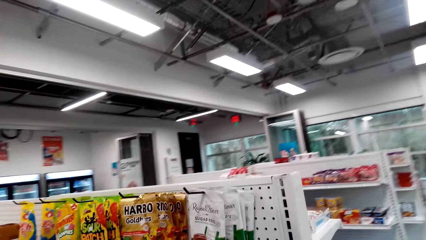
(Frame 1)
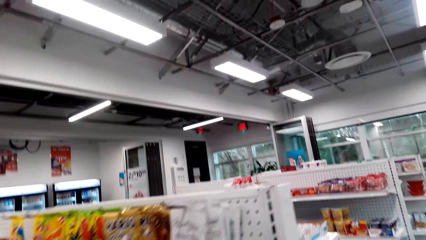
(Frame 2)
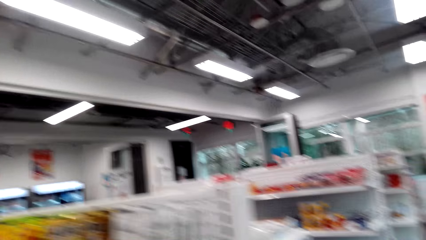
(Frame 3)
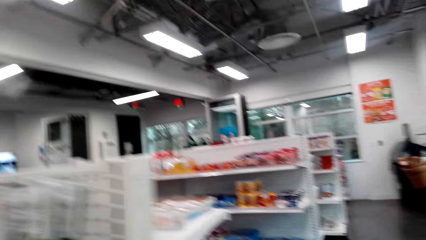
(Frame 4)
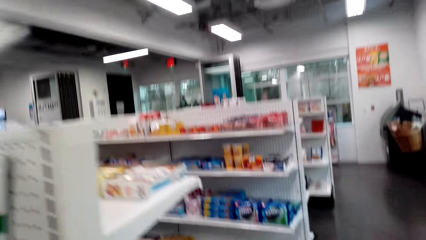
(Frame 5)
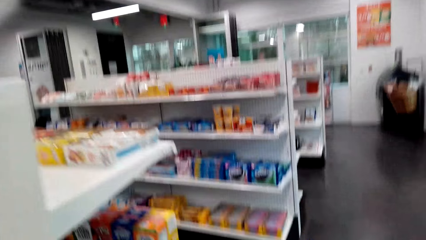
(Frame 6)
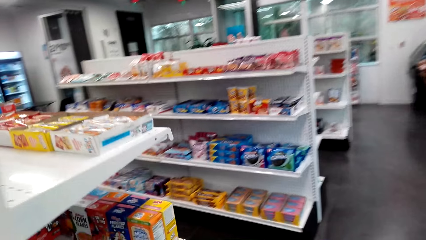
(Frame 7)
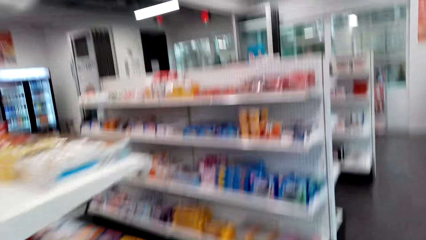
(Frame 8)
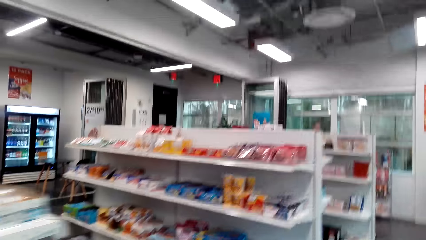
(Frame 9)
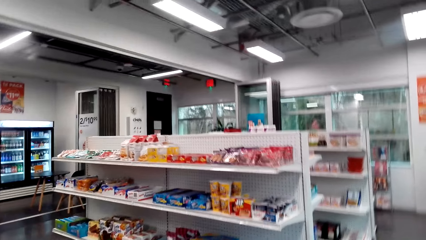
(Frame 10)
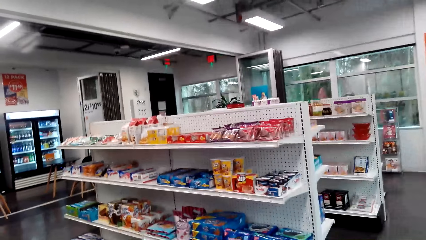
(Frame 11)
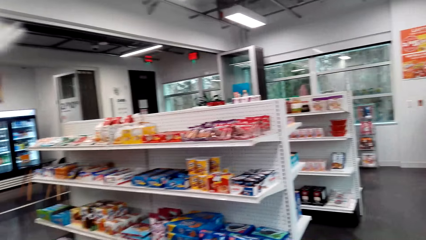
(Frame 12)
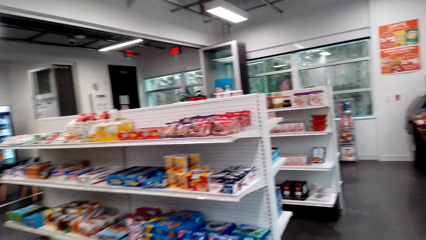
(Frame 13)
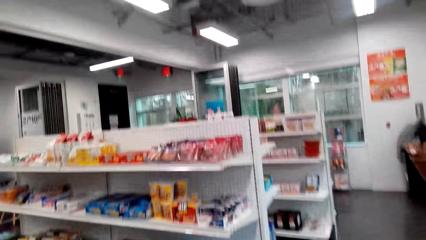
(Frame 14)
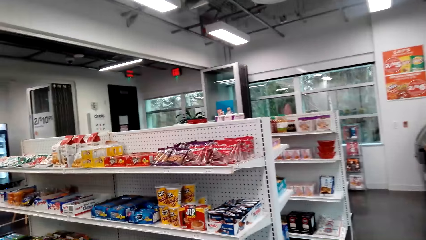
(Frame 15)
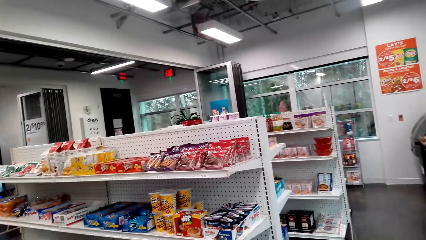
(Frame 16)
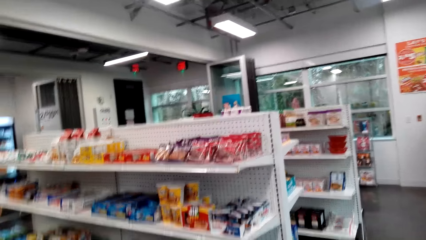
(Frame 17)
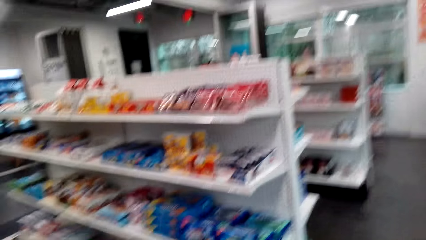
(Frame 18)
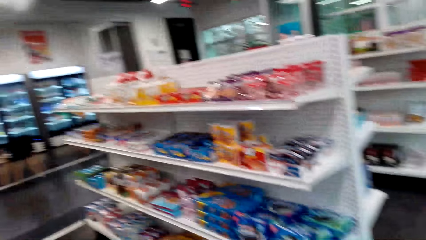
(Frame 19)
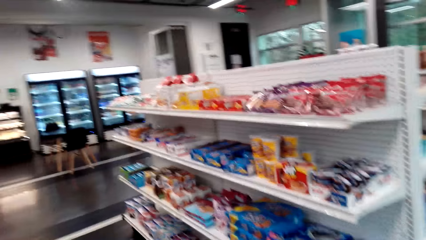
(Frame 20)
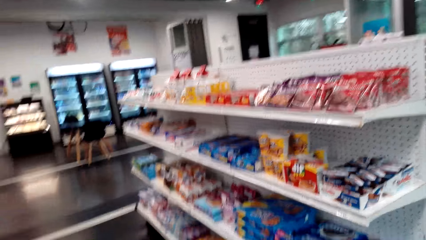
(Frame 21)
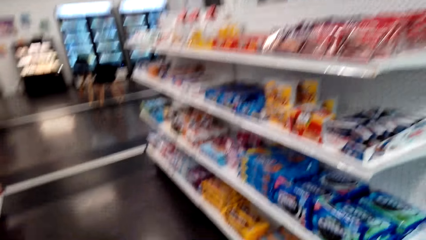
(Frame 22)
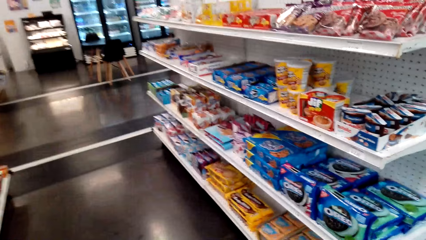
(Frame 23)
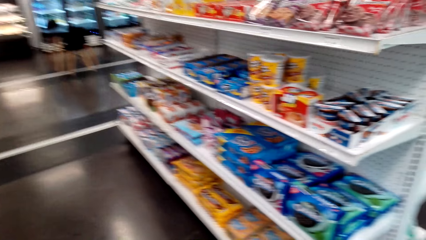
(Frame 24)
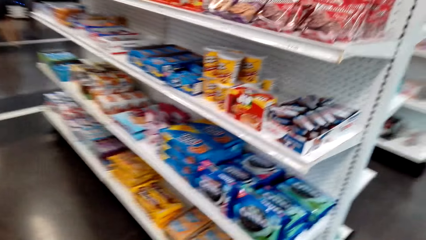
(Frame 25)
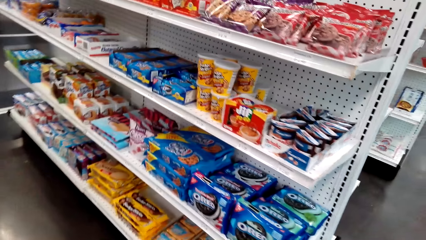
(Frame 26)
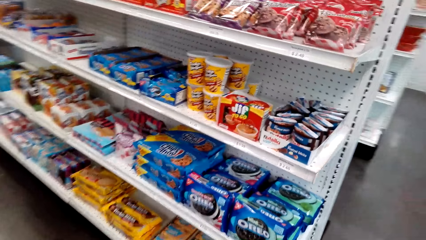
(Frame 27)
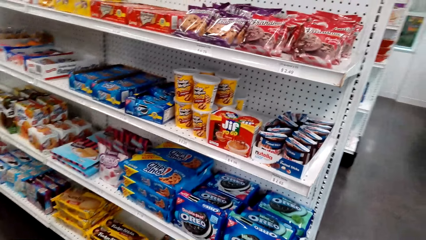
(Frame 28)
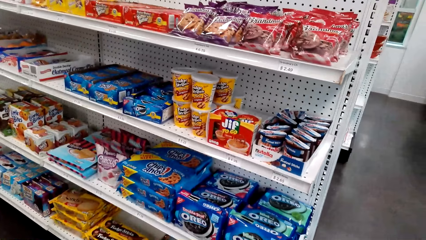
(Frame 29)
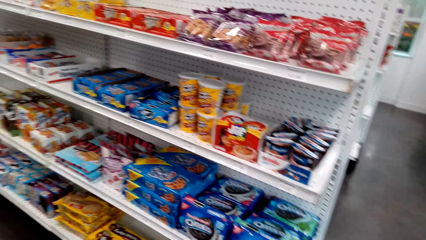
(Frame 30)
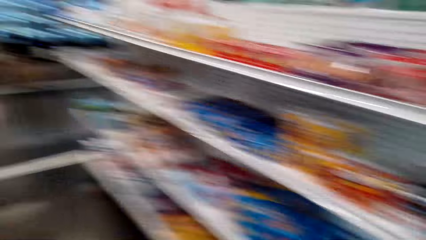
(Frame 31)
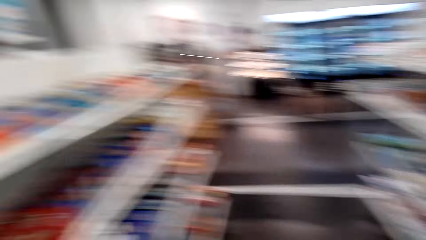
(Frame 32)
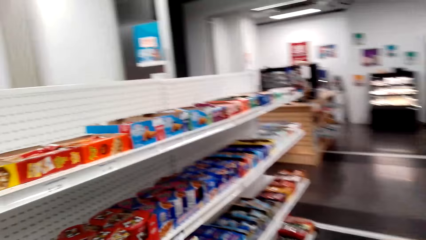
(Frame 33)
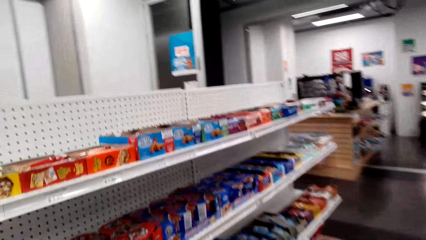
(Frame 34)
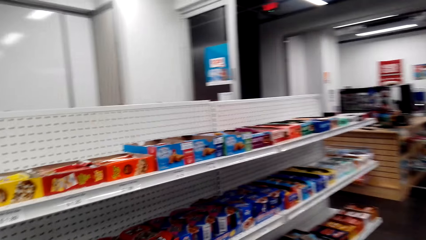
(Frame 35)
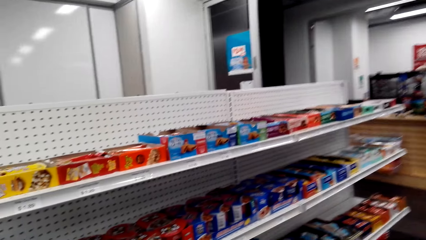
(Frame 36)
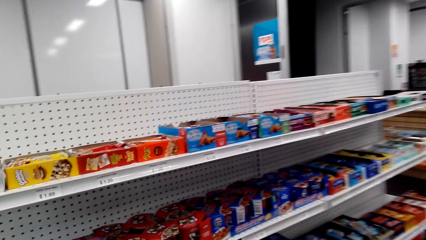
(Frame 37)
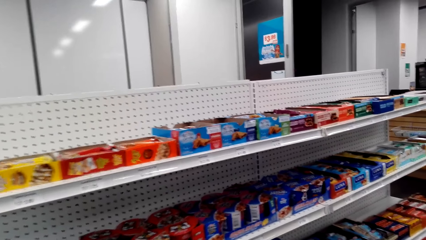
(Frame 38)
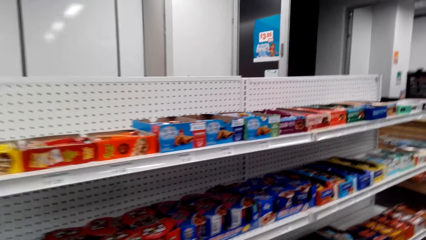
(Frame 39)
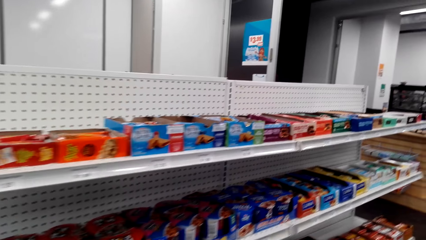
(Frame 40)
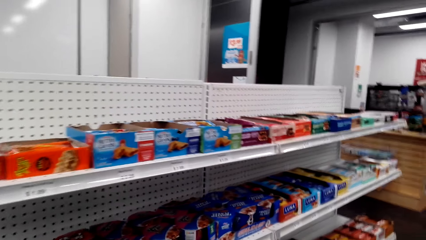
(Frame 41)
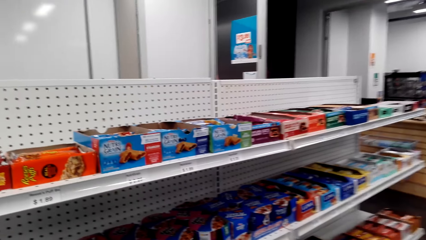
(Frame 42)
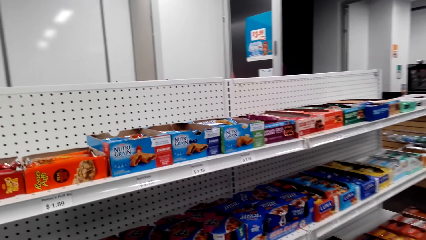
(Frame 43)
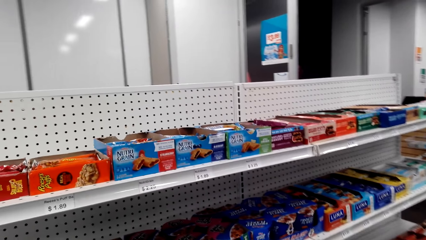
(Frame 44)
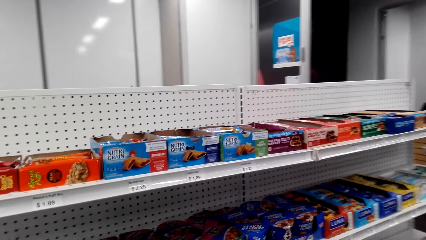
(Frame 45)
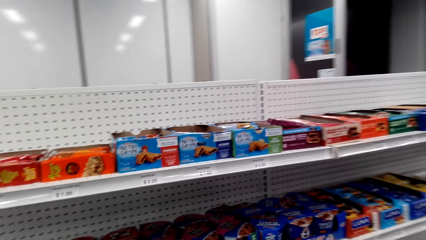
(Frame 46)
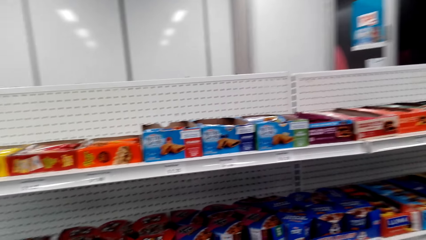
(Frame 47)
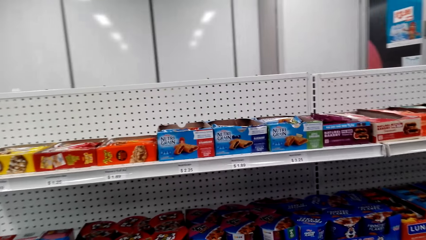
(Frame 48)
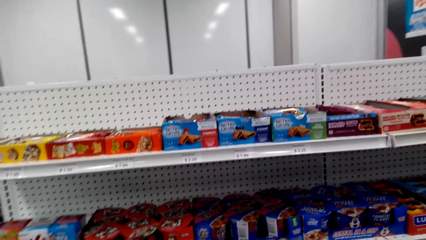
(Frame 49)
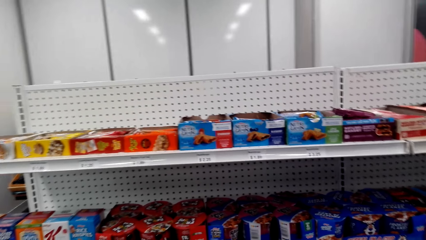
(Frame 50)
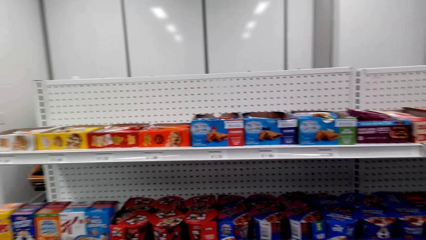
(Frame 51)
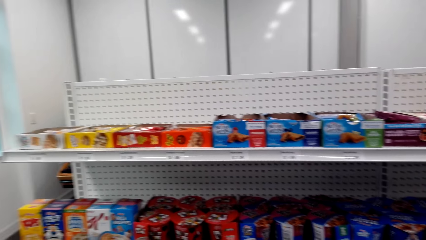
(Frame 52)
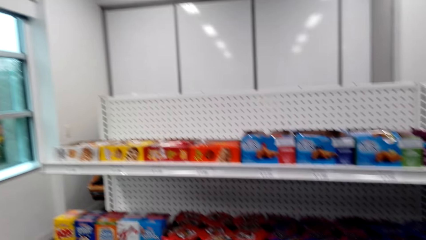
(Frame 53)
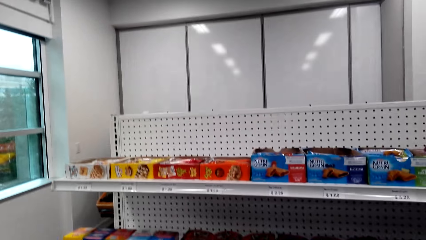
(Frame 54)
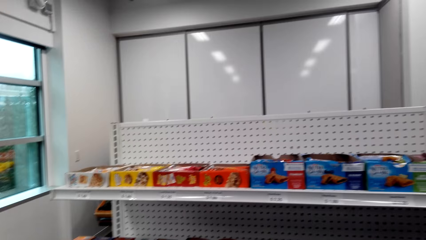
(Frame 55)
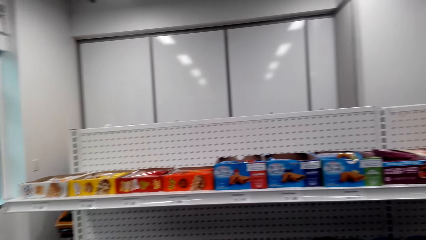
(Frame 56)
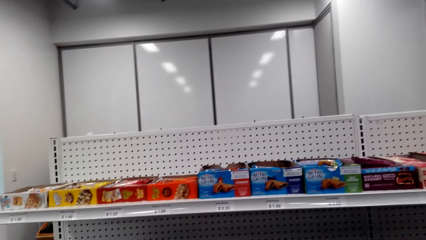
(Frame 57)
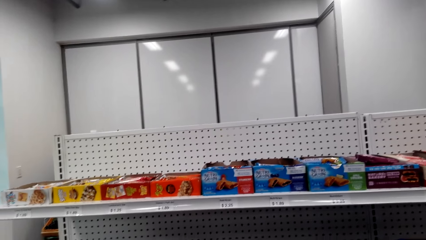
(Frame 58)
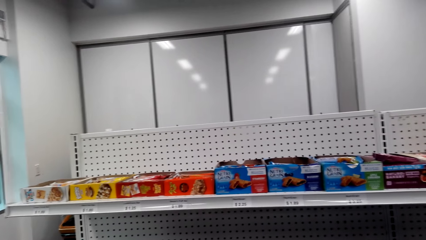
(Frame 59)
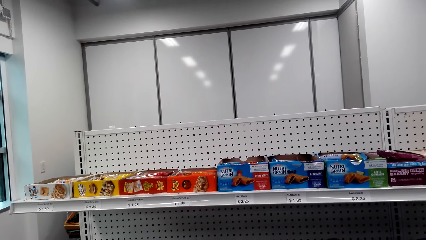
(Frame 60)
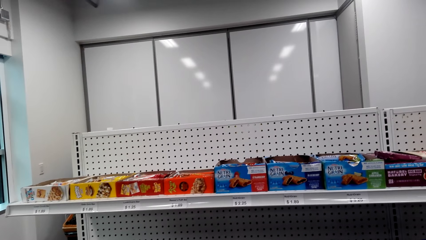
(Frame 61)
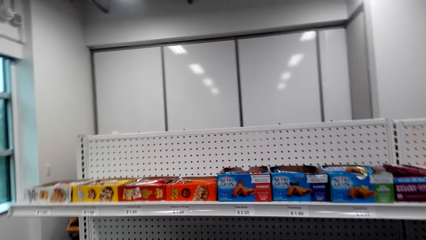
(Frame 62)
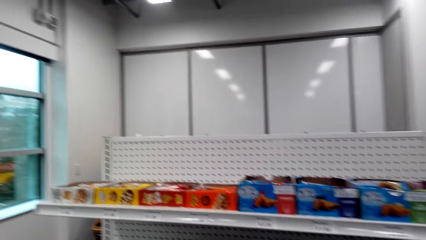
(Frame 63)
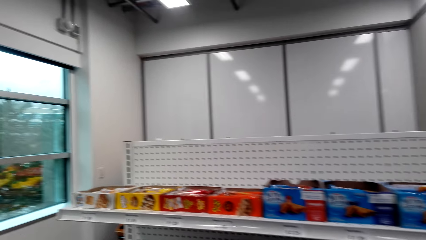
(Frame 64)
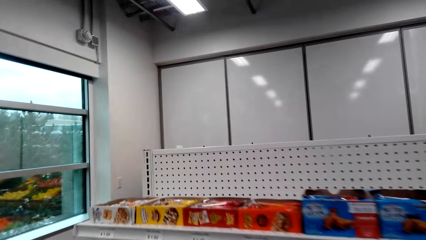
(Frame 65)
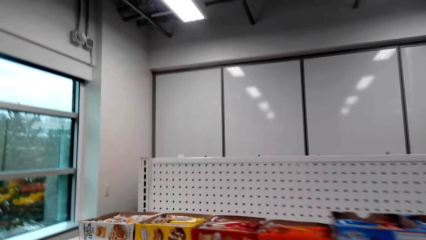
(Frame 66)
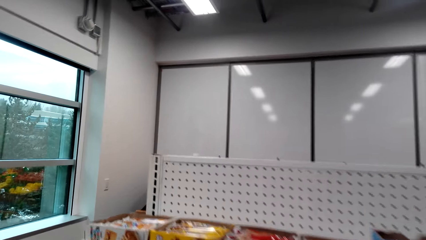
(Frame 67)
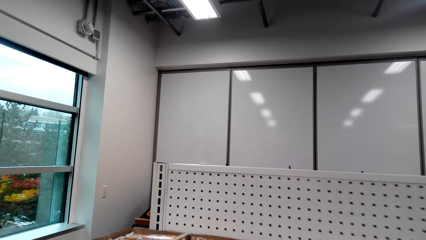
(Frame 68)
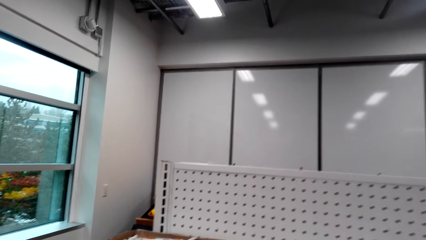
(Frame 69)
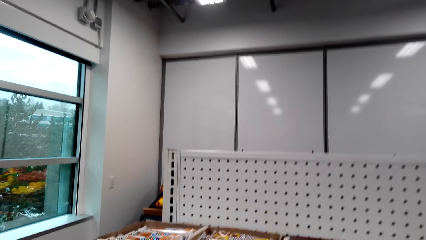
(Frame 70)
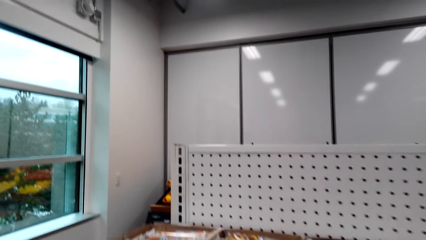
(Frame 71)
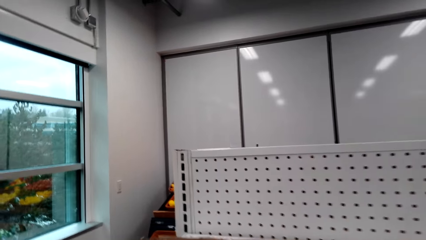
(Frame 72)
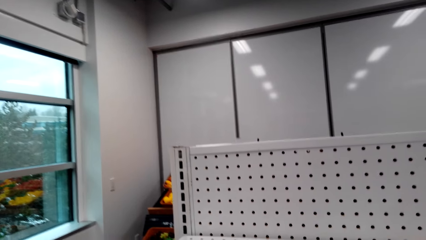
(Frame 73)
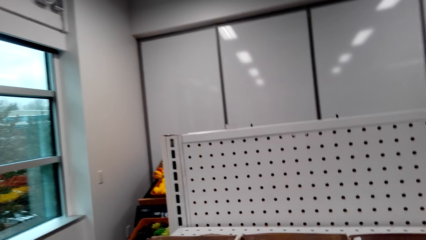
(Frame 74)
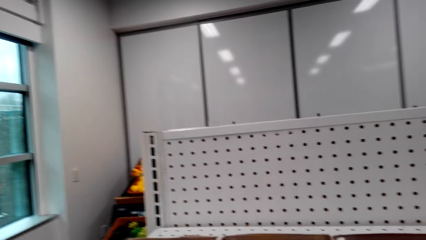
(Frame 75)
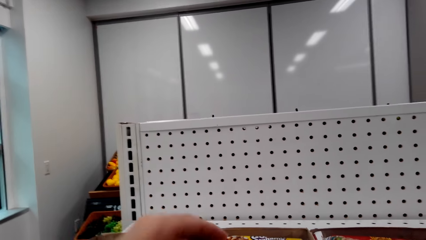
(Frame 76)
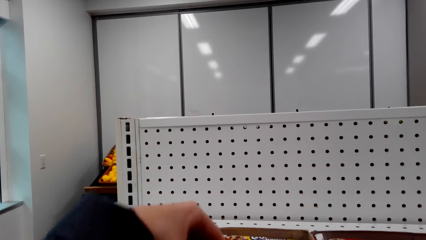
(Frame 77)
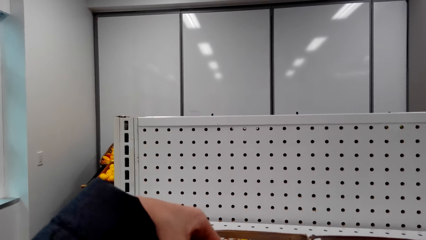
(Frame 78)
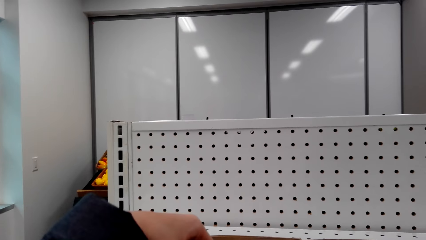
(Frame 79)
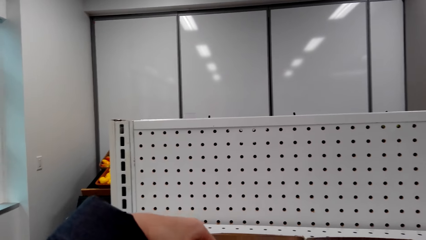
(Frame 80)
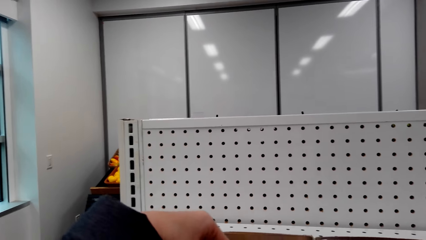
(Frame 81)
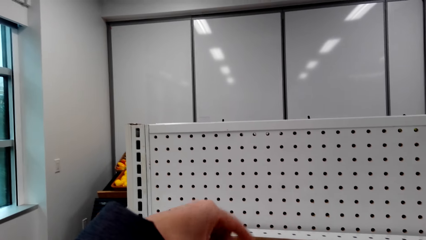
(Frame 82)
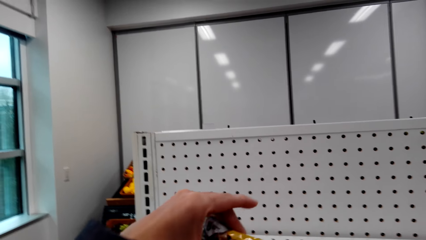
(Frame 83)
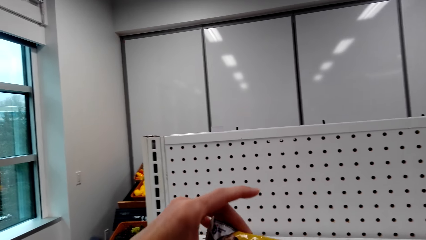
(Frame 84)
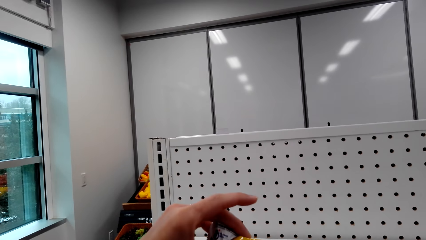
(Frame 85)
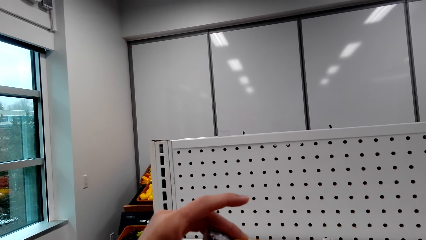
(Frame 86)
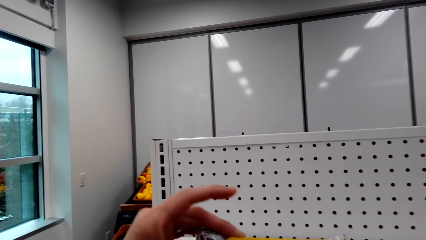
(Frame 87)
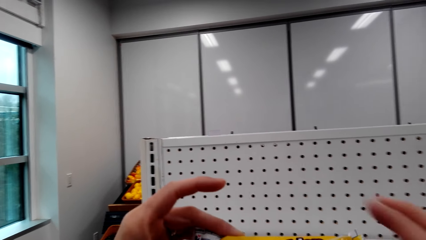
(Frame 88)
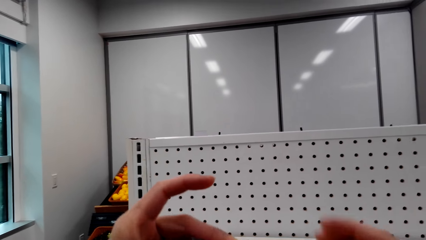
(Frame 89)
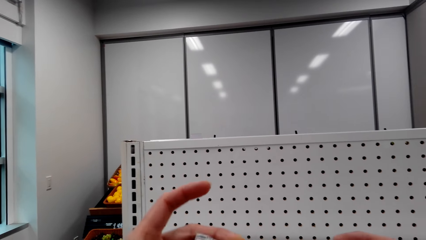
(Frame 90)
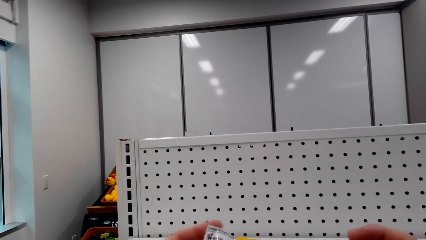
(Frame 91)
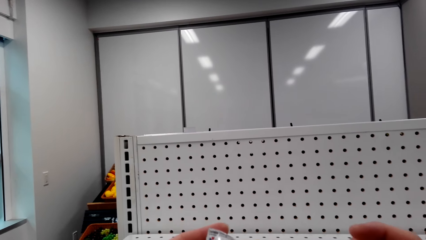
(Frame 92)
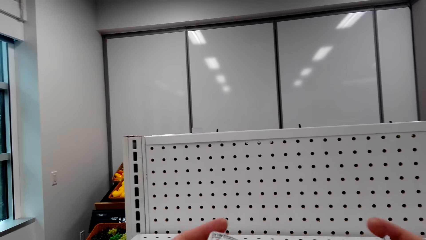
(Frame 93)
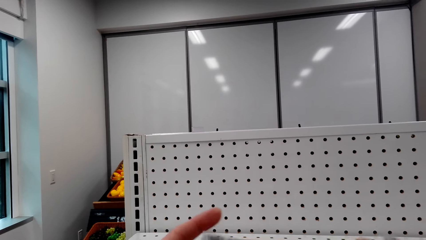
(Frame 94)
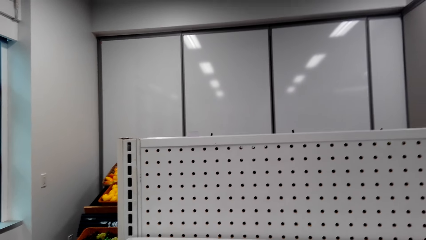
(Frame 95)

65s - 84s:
The camera wearer walks around the store. They look around the shelf. They pick up chocolate. They look at the chocolate.
